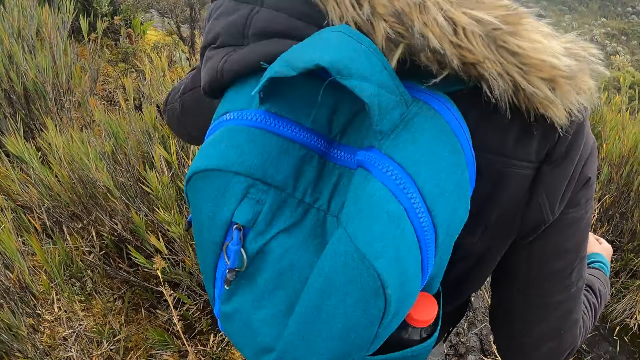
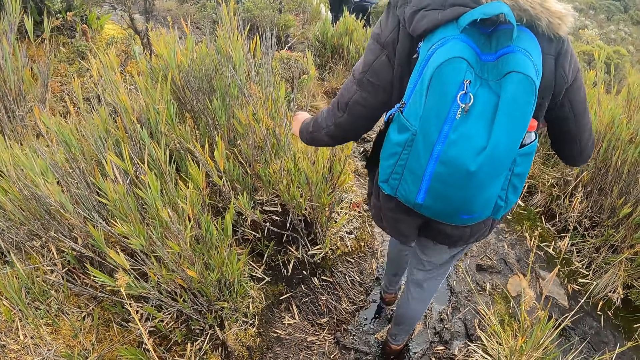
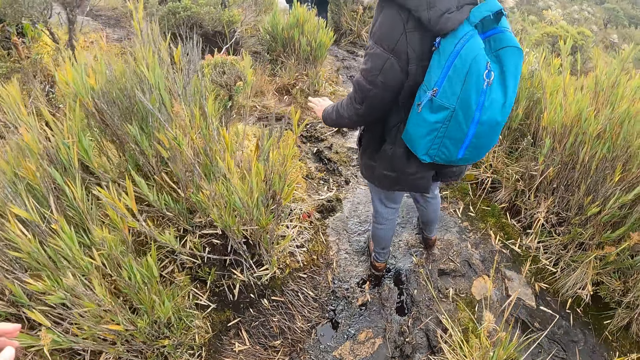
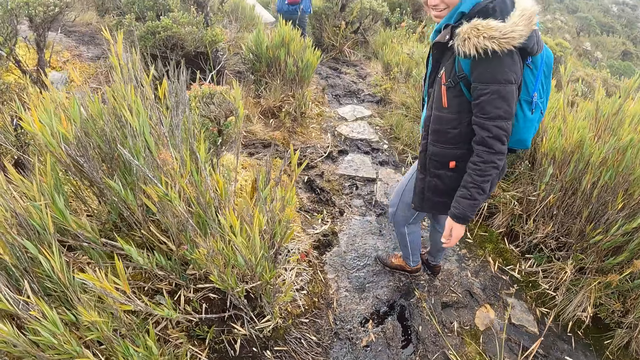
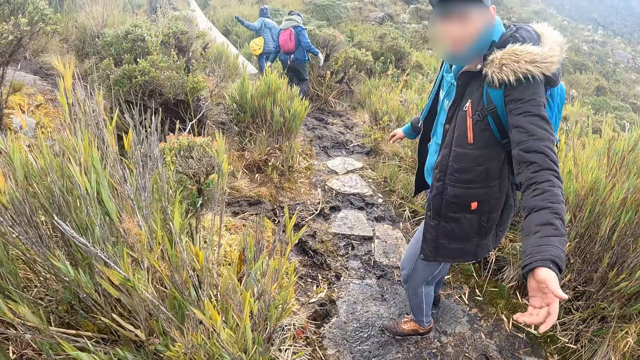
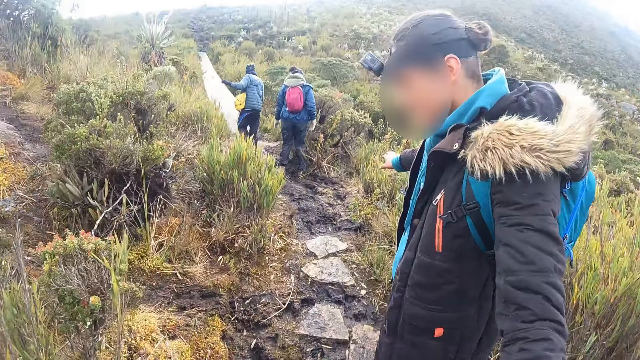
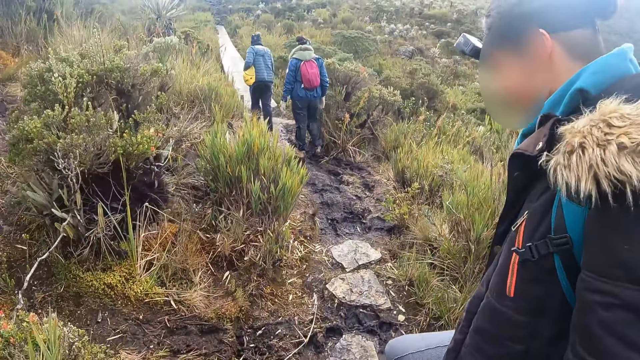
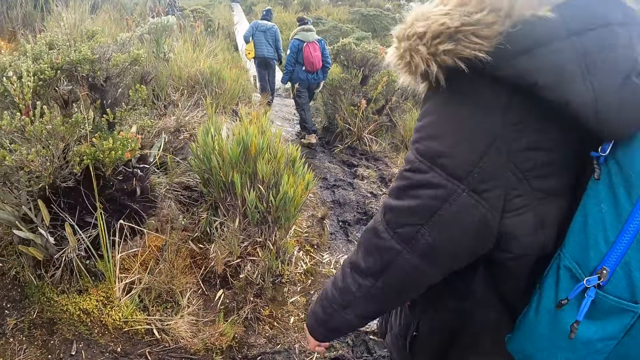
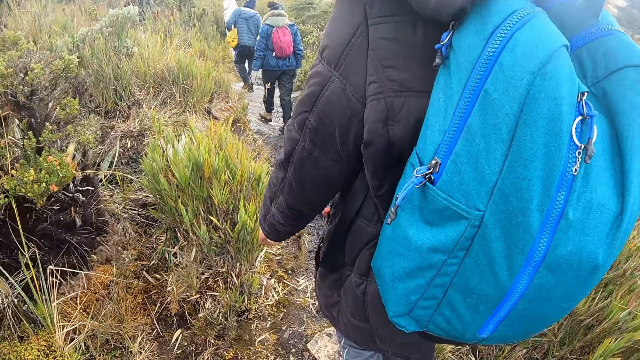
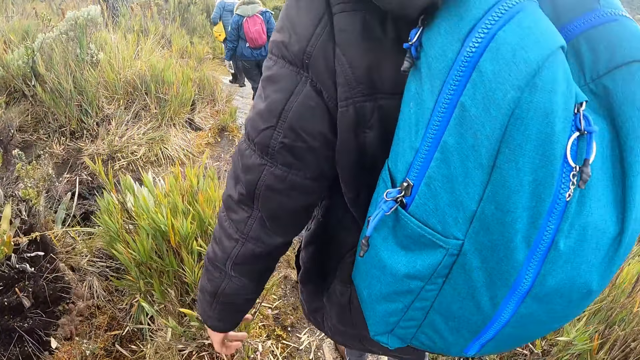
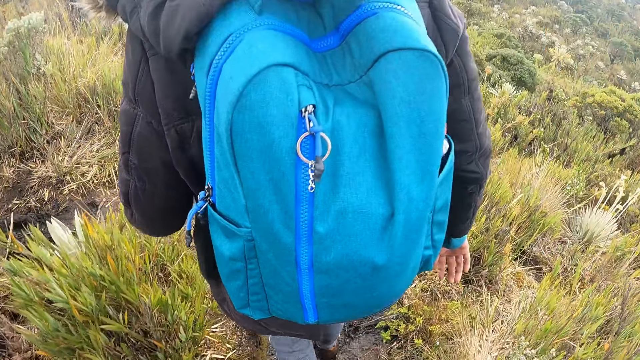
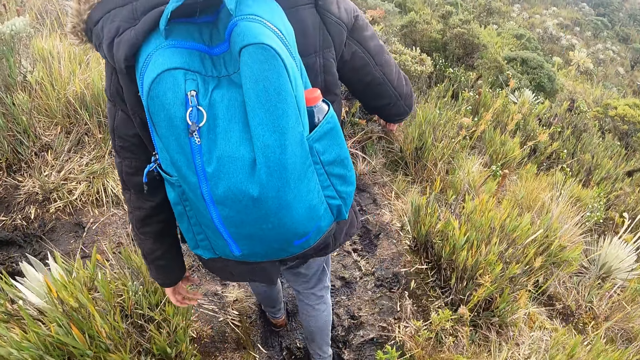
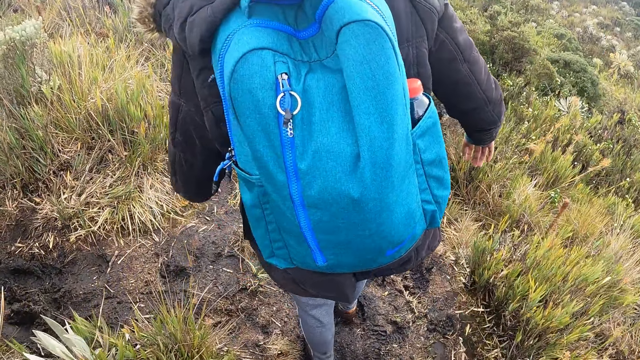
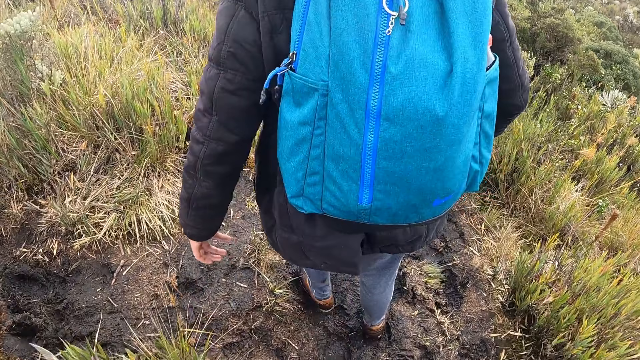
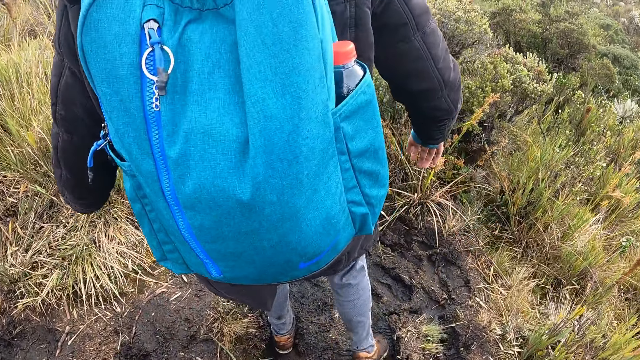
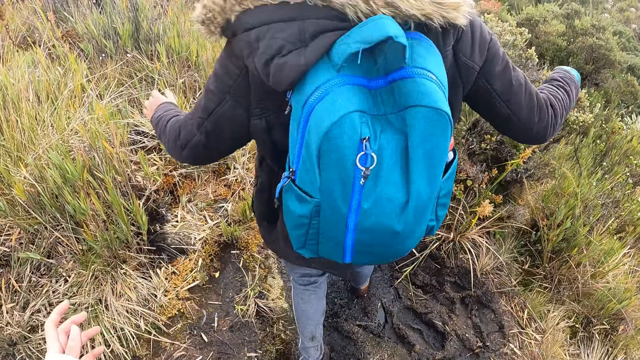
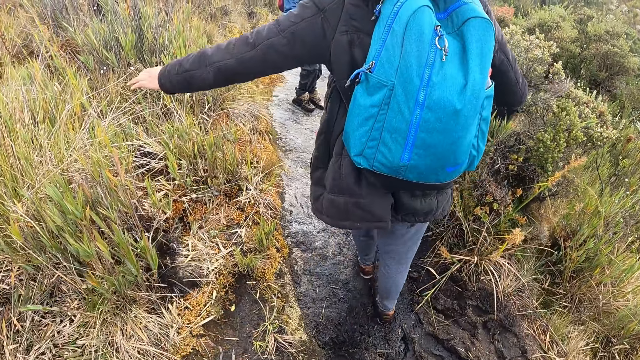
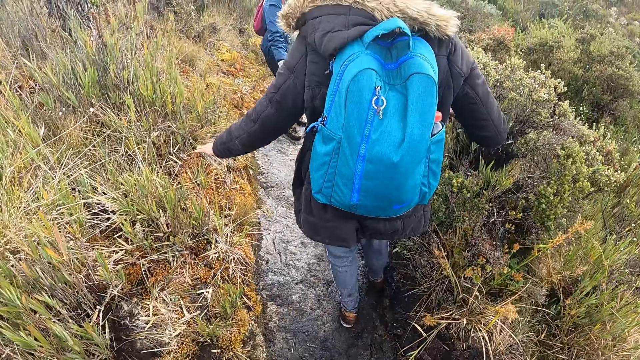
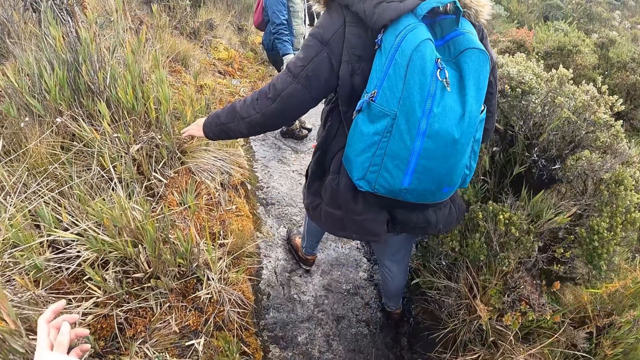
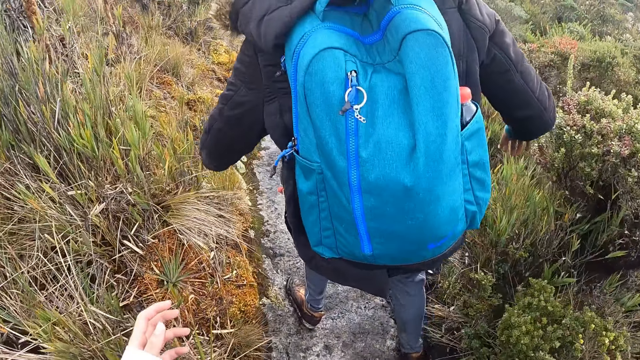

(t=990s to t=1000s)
A man pulls the camera wearer. A woman walks from the marshy ground to a walkway. The camera wearer walks through the shrubs.

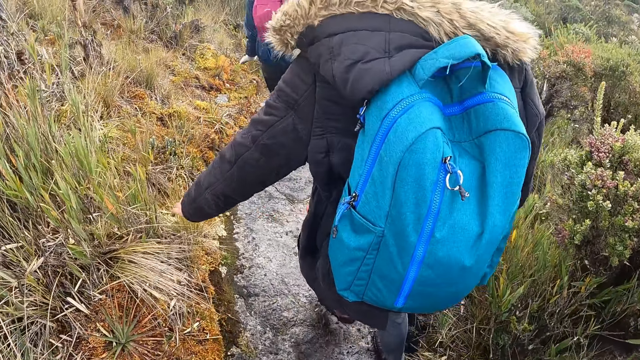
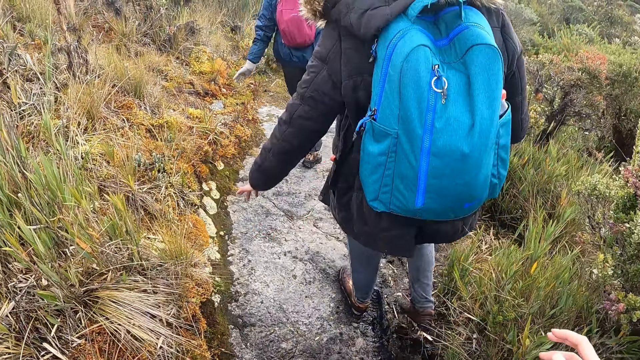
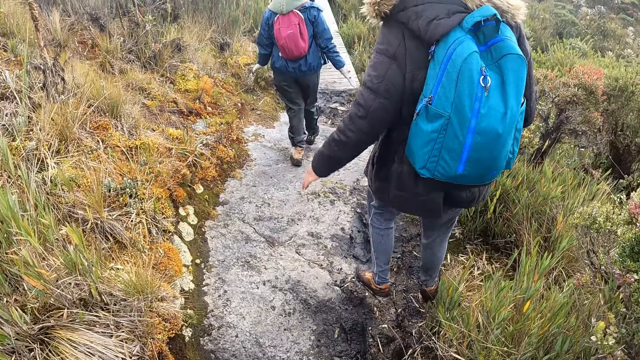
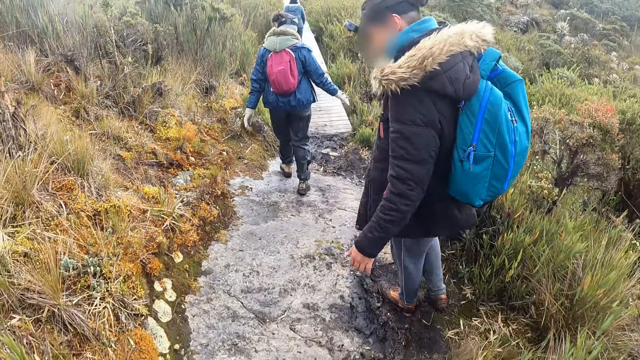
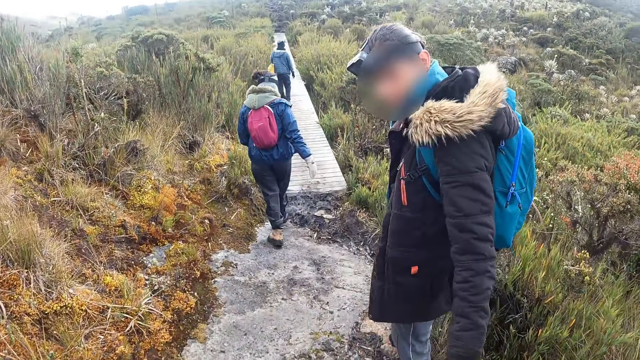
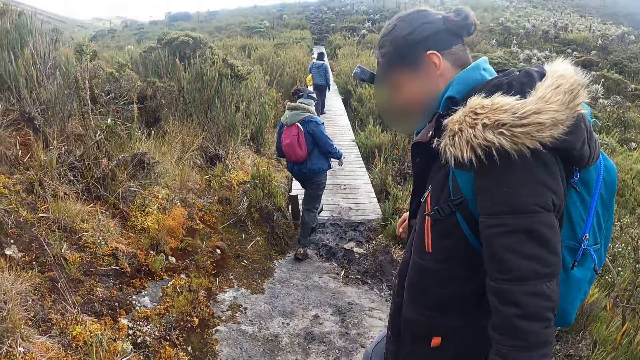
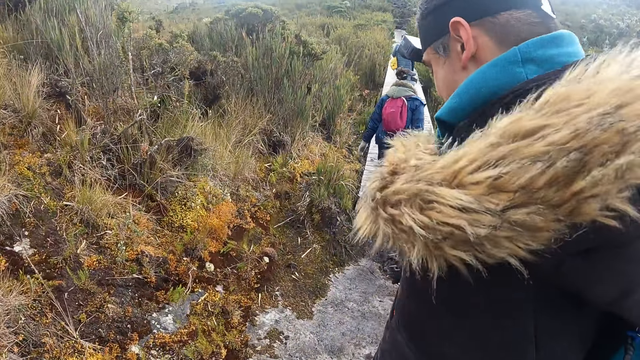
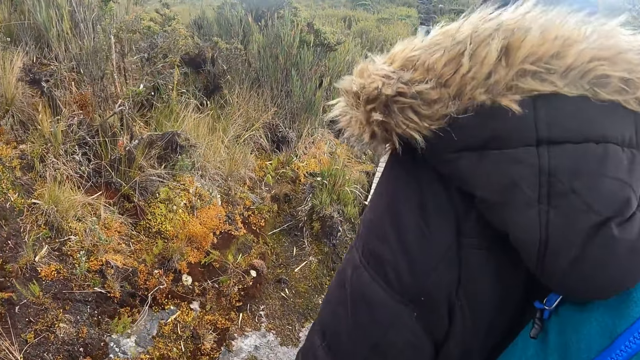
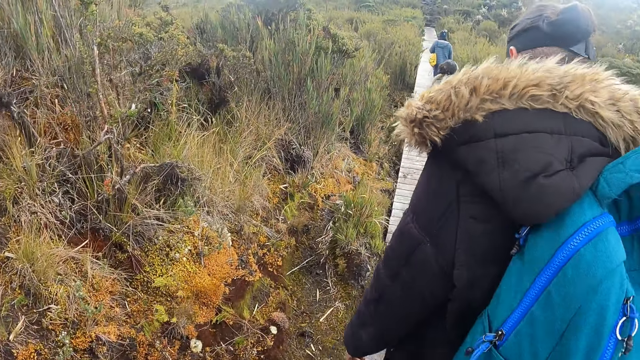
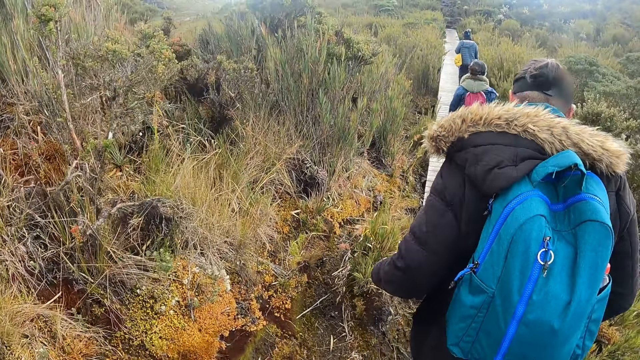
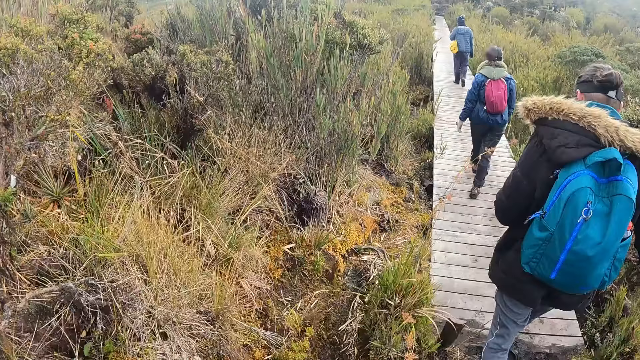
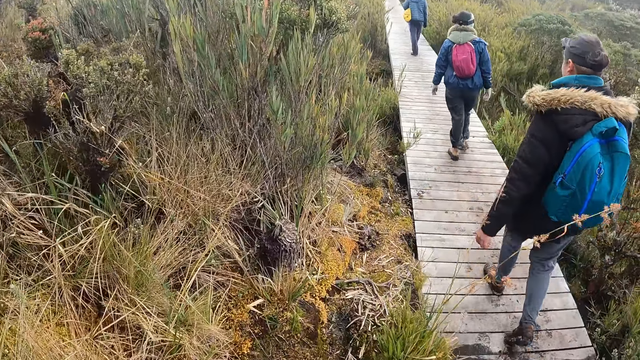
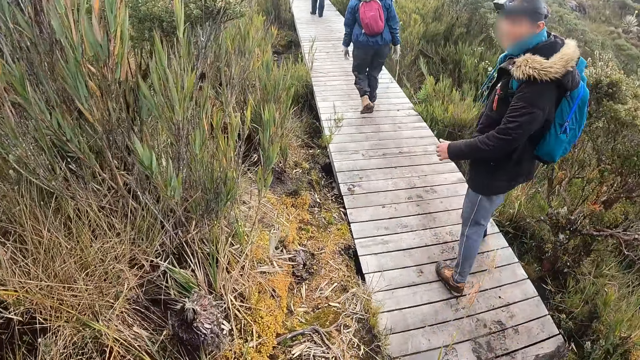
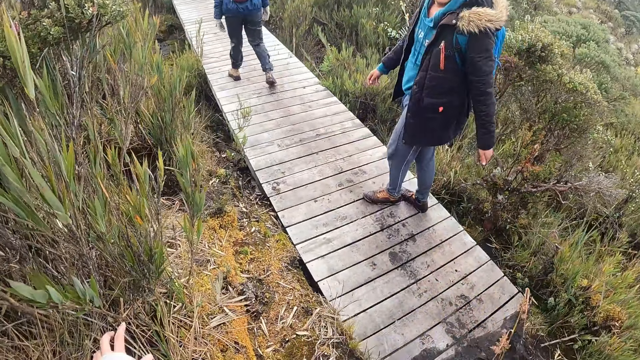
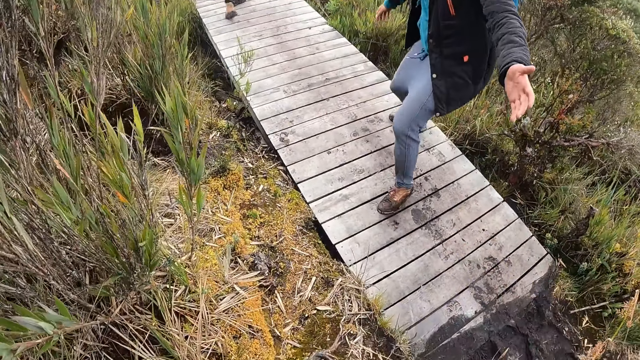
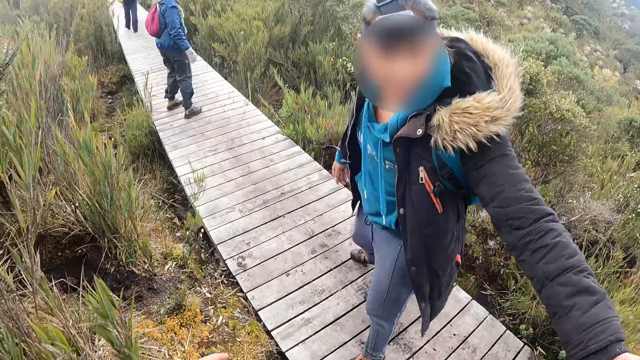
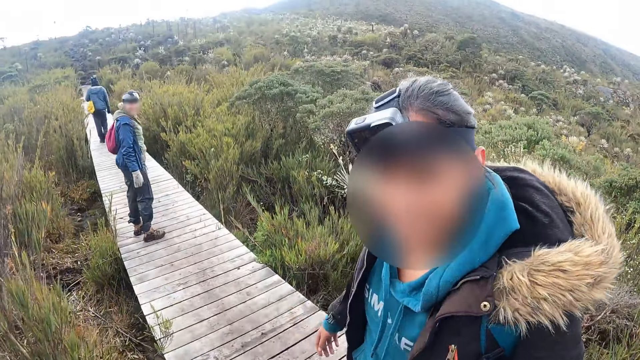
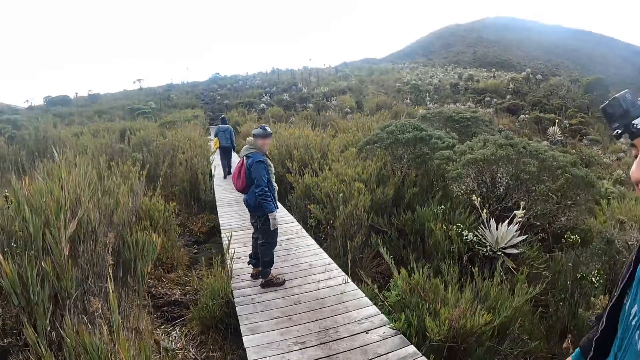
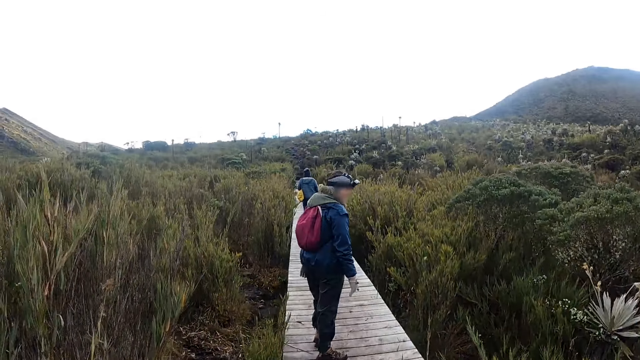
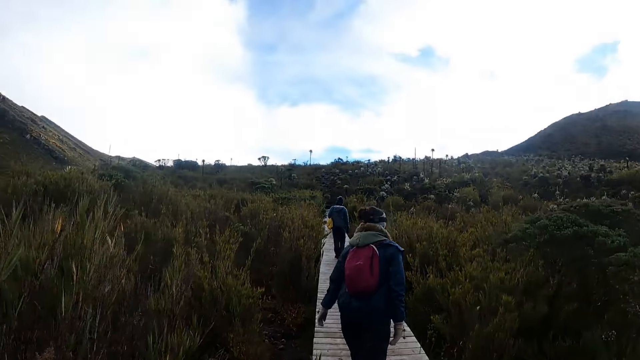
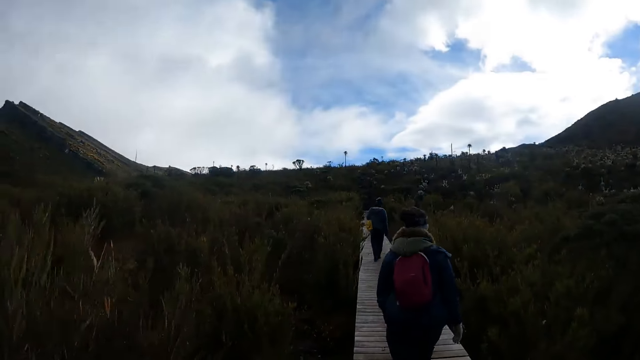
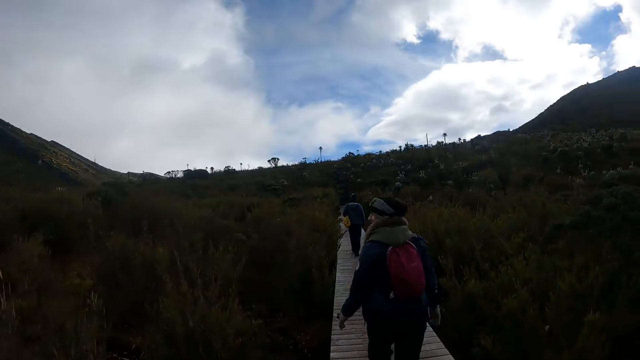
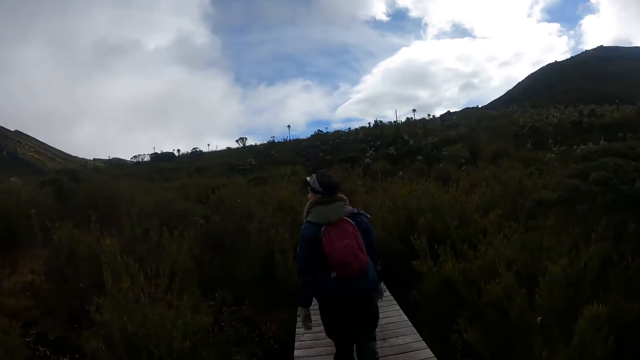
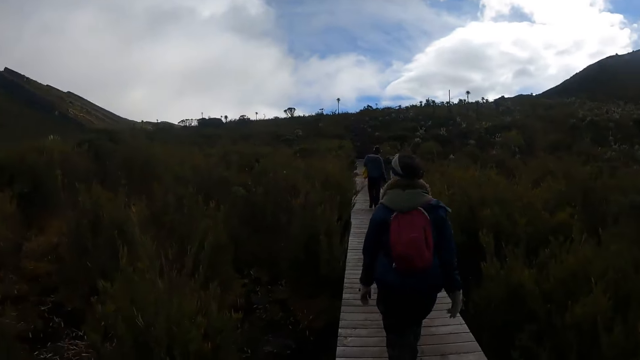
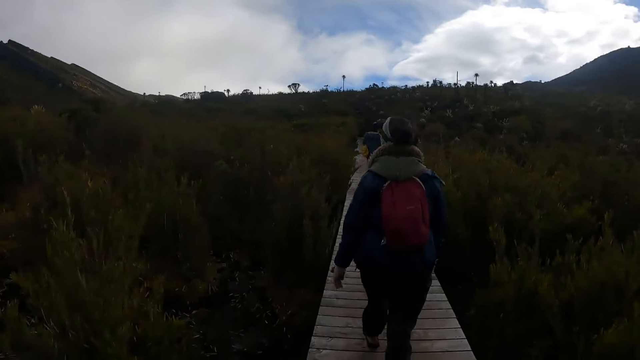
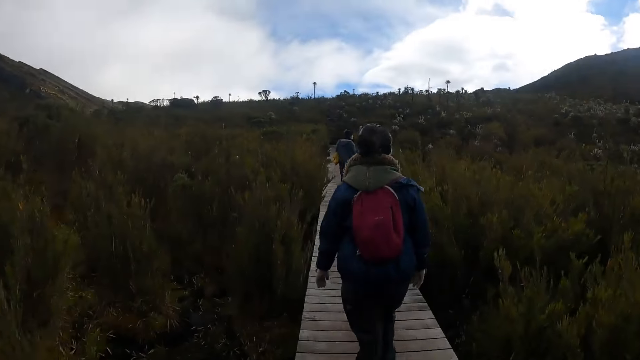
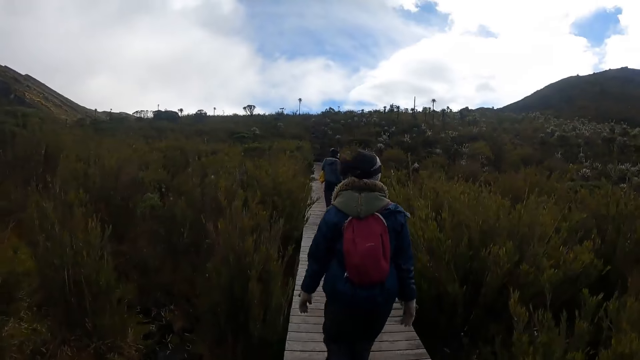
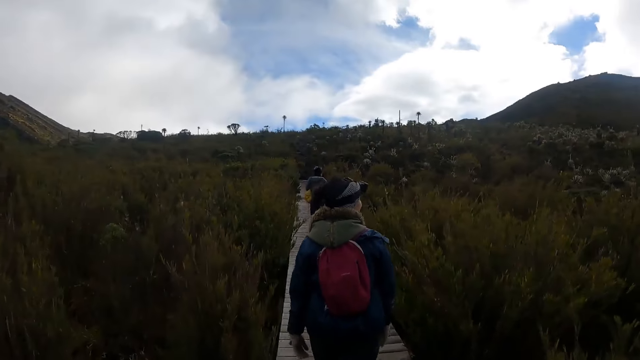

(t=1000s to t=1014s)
A woman walks from the marshy ground to the walkway. A man walks from the marshy ground to the walkway. The camera wearer walks from the marshy ground to the walkway. The man pulls the camera wearer. The camera wearer walks on the foot path.
